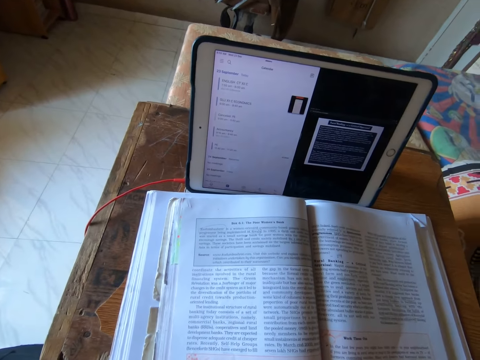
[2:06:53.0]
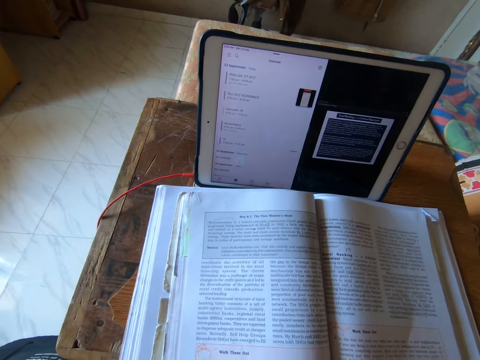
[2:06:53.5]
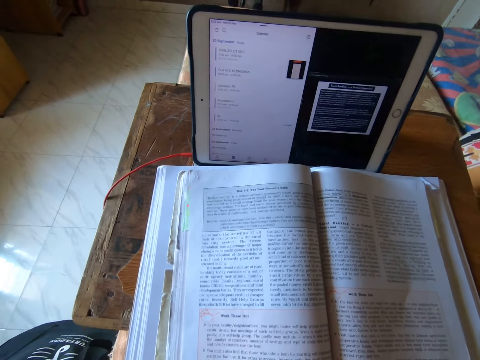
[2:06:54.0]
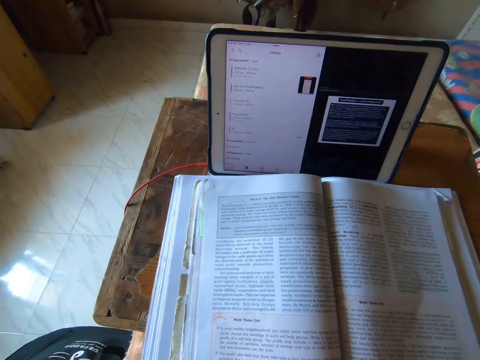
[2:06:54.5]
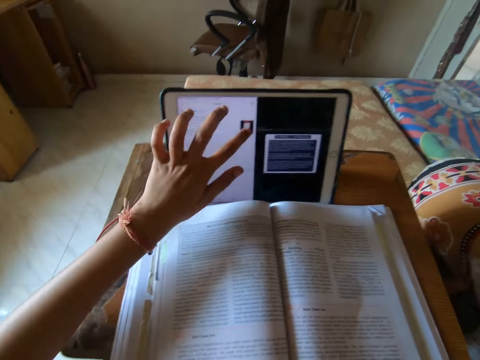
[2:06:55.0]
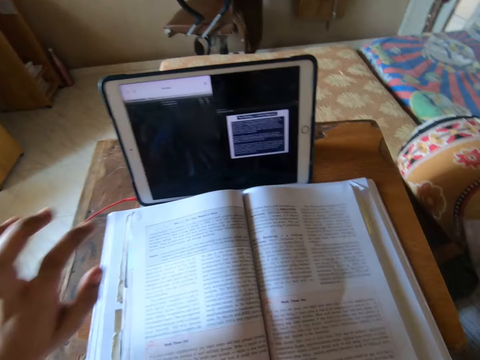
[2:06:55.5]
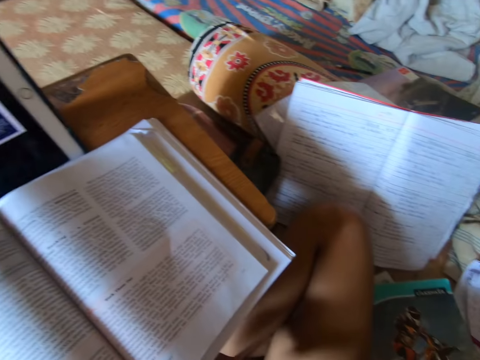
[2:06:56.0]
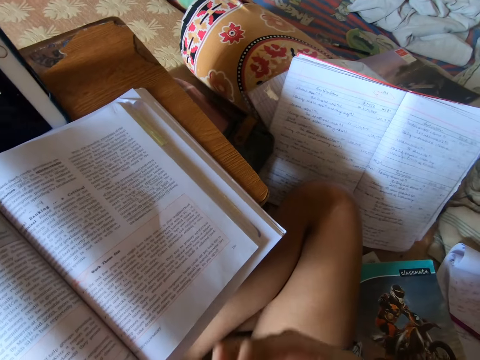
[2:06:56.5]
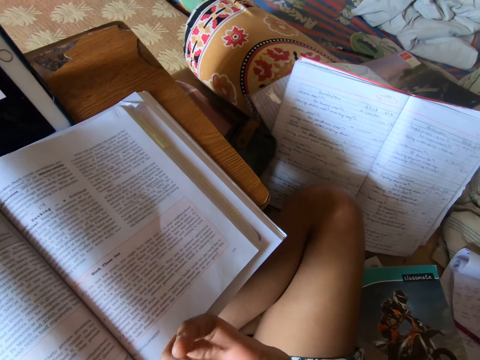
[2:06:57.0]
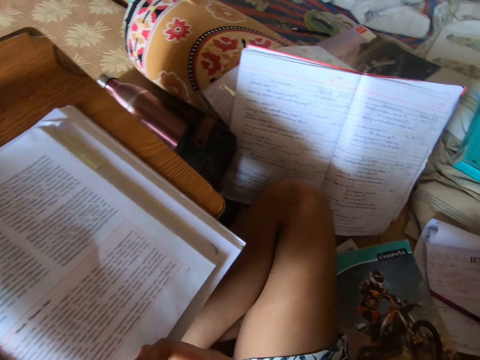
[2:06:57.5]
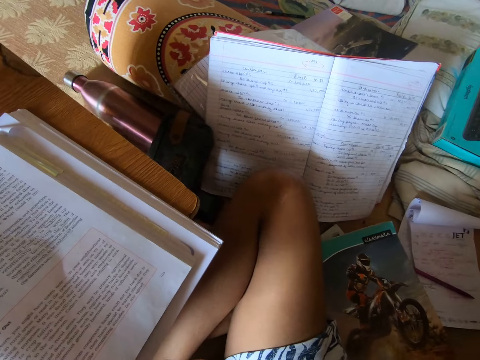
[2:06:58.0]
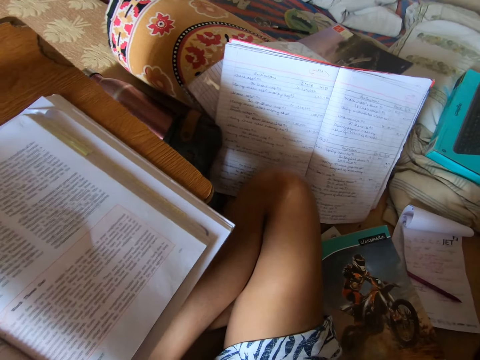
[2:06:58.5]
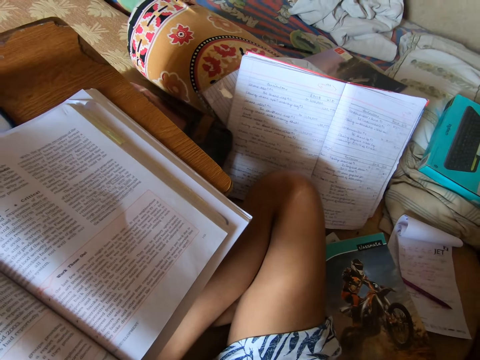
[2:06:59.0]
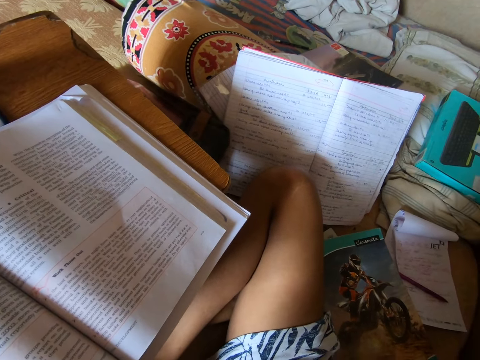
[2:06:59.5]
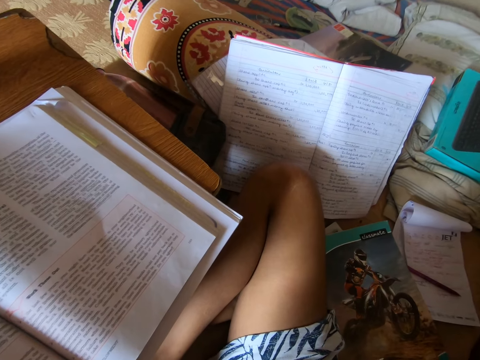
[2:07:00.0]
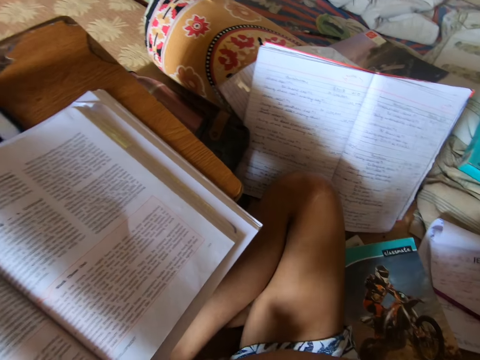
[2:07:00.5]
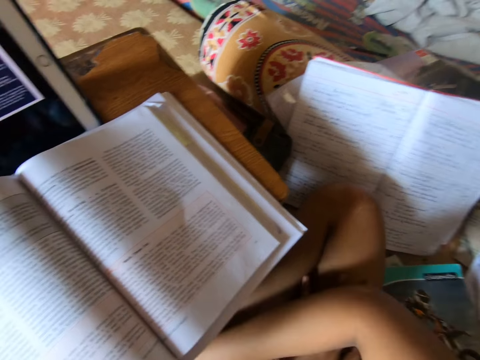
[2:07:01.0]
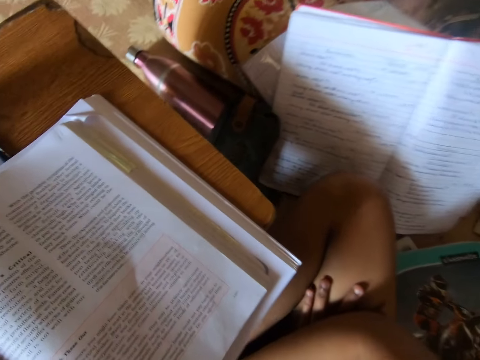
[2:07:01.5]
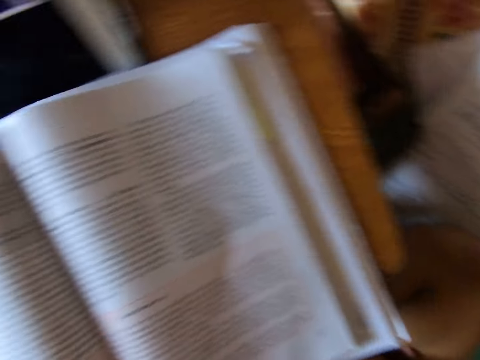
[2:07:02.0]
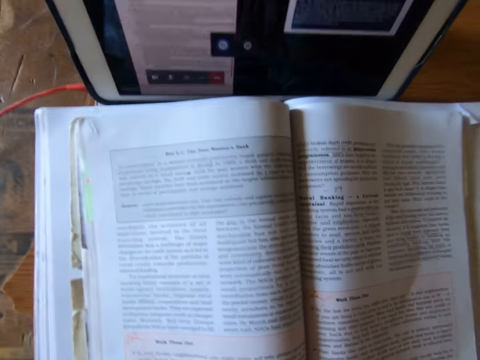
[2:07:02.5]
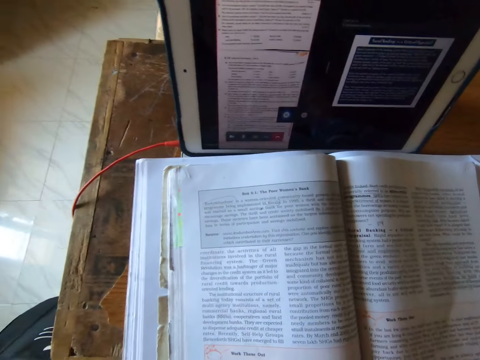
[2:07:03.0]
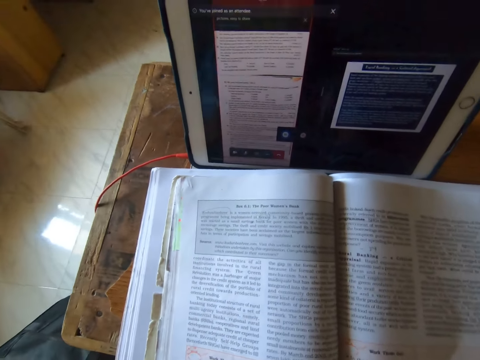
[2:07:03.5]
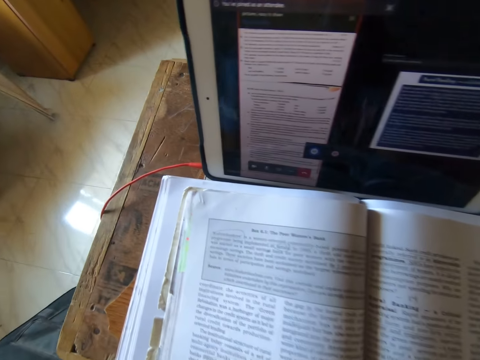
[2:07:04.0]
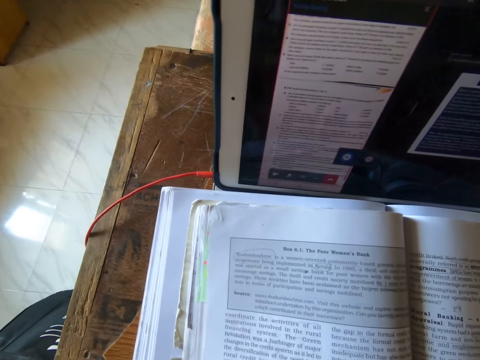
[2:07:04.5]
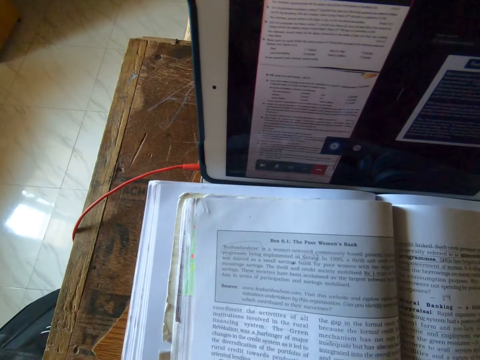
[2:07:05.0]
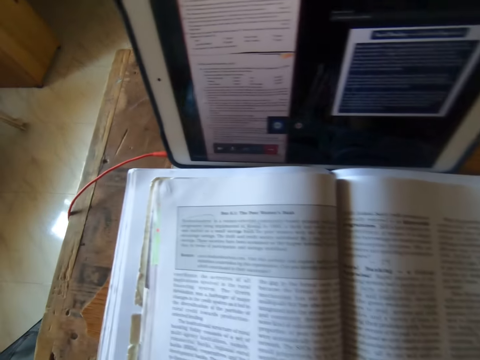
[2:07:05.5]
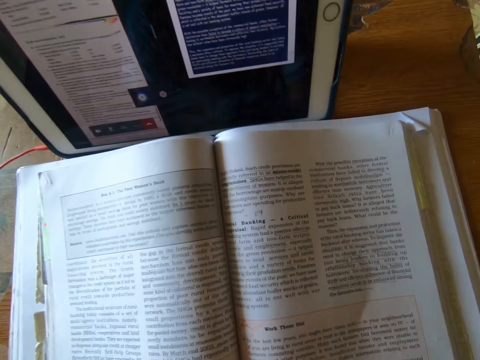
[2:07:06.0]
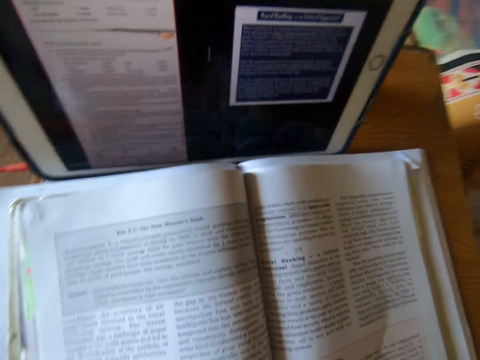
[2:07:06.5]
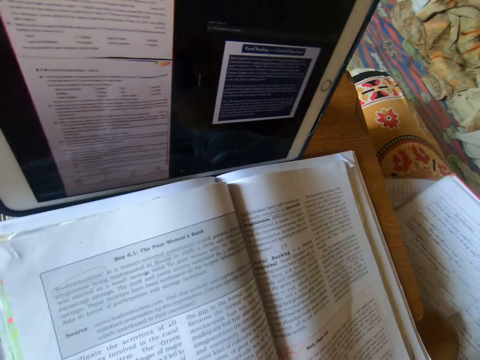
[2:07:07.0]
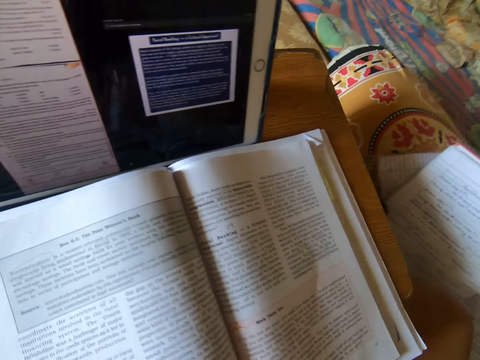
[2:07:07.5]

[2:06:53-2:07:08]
The camera wearer dials the tablet. They look at the book. They put the hand on the lap. They study the book quietly.

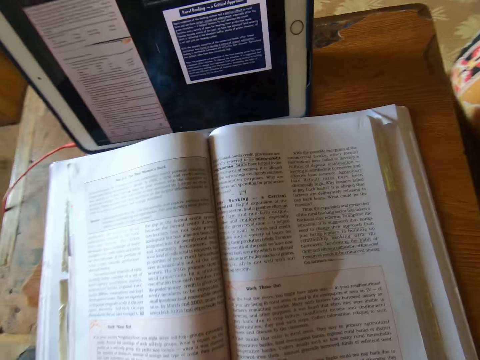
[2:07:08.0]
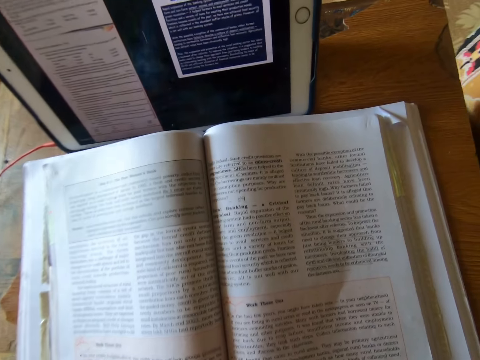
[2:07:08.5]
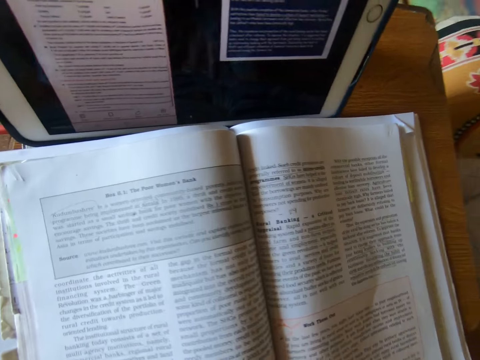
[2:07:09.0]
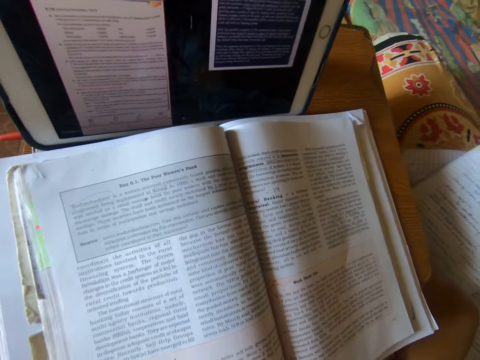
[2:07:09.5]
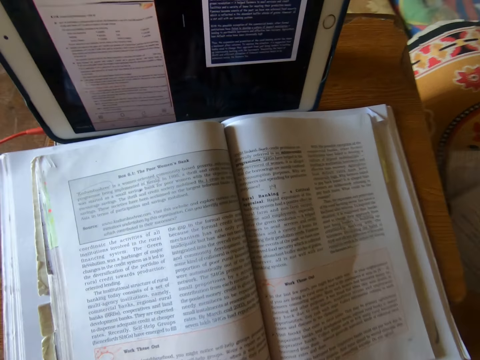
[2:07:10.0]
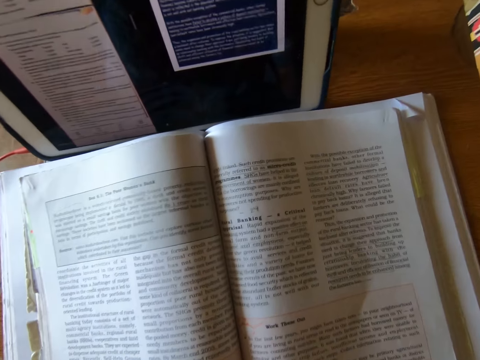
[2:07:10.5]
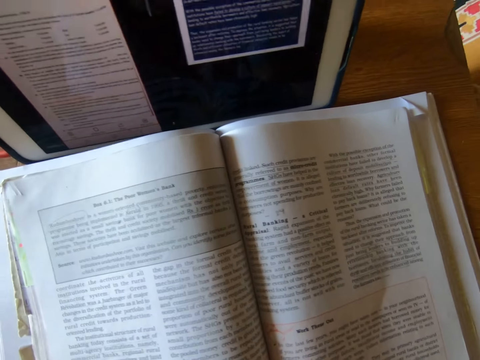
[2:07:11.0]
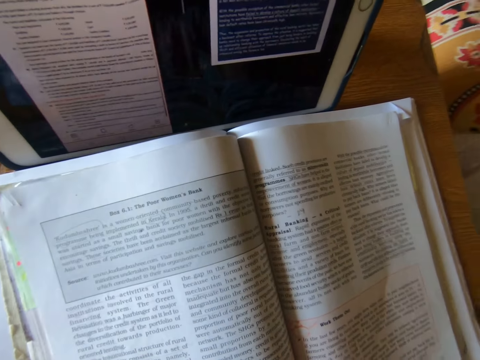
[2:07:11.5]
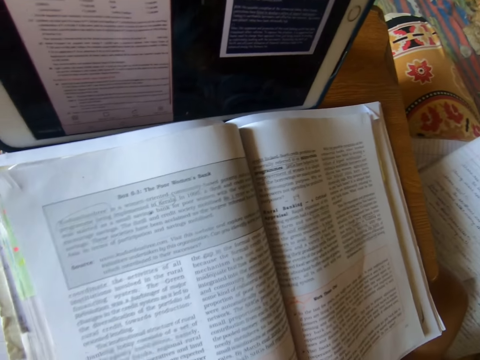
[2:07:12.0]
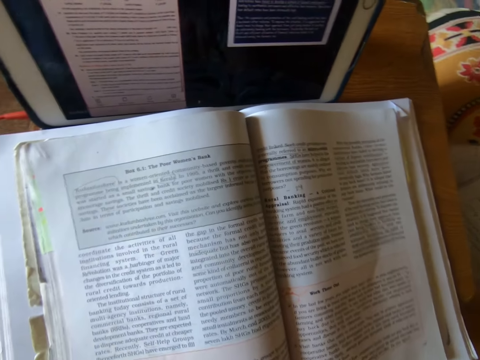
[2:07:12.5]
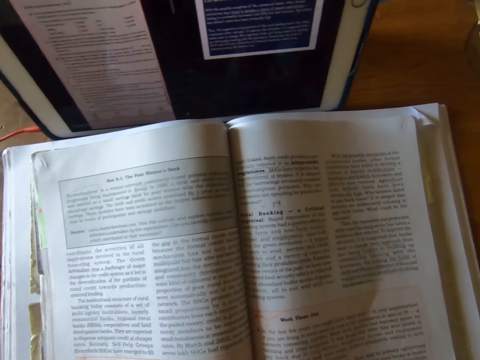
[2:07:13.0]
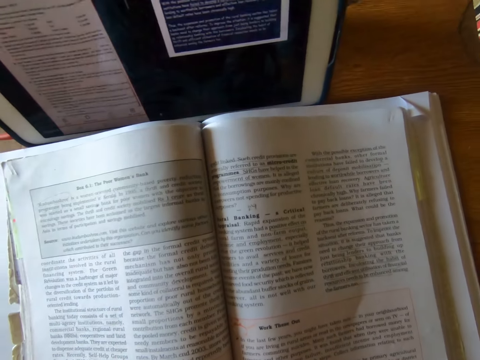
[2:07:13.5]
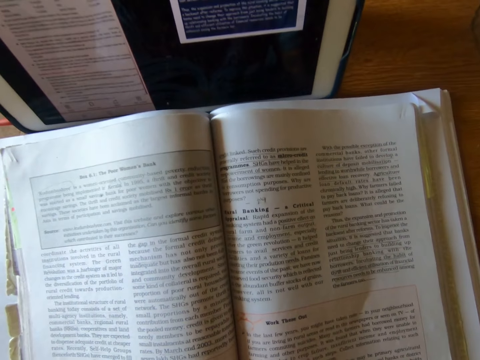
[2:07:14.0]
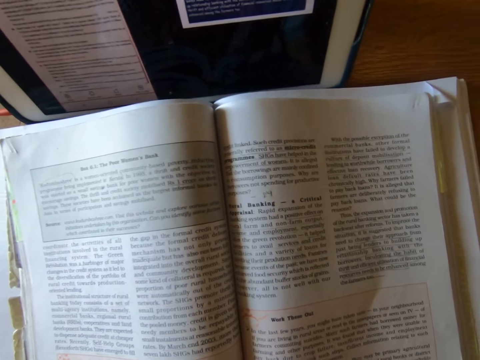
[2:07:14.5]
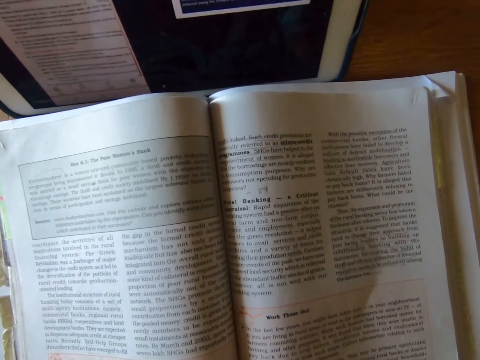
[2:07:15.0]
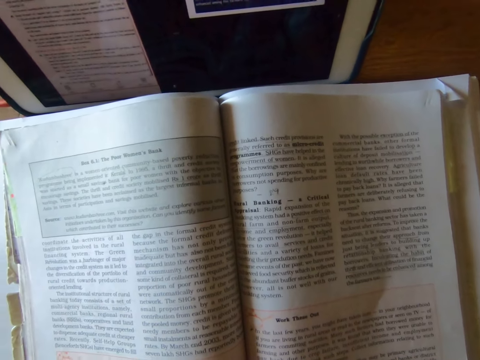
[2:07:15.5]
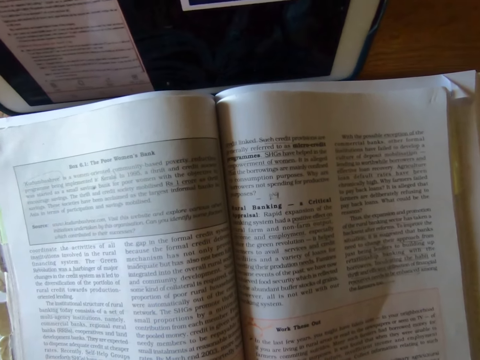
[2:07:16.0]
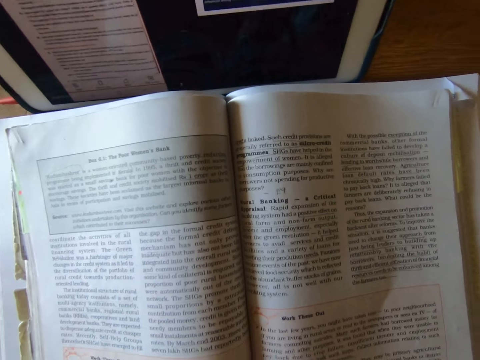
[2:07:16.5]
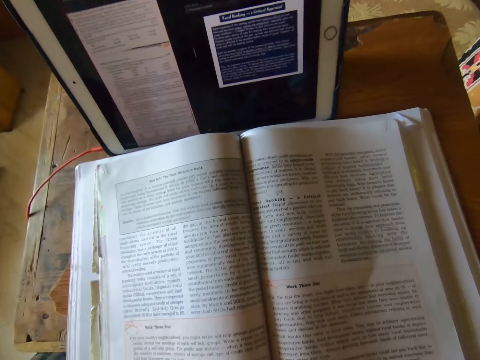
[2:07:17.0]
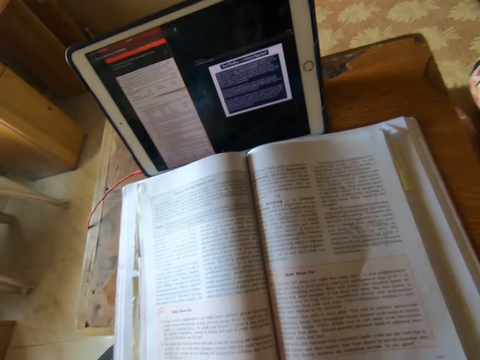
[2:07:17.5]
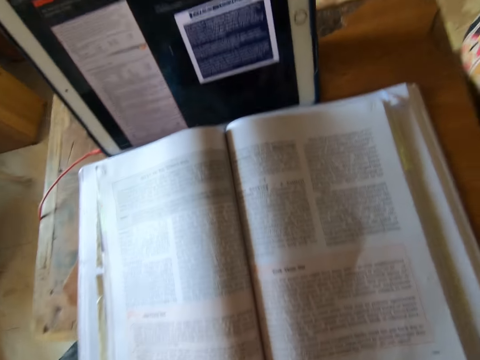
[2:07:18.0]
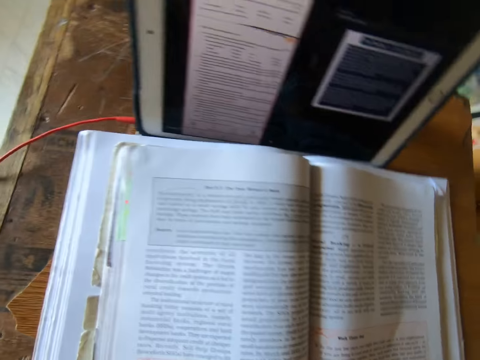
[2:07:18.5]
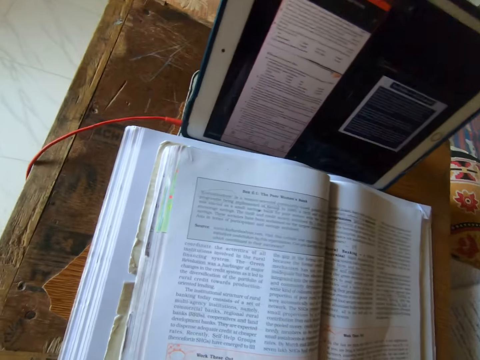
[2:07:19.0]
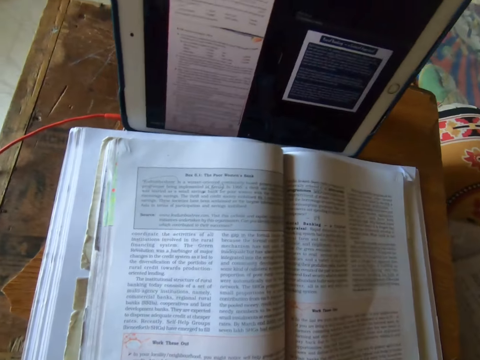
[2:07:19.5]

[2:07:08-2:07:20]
The camera wearer reads out loud from the book.
